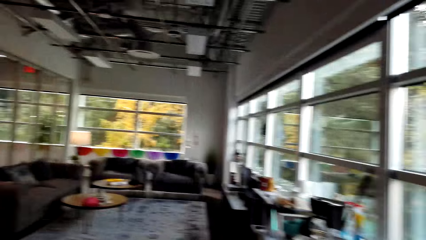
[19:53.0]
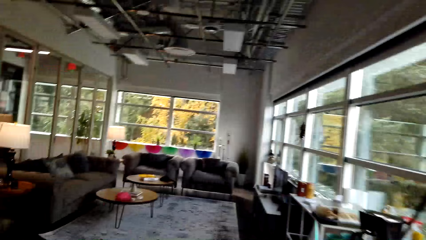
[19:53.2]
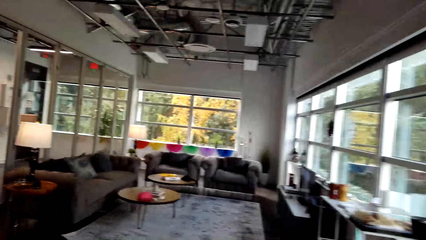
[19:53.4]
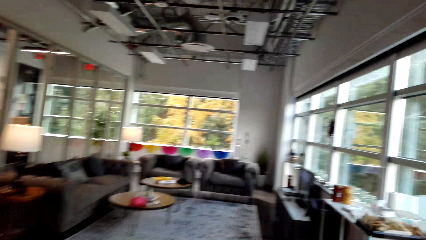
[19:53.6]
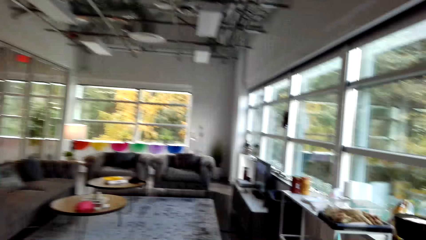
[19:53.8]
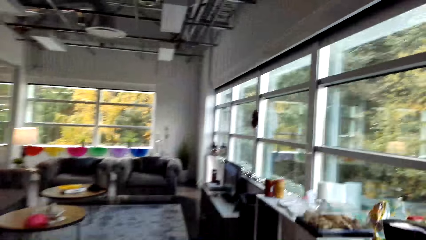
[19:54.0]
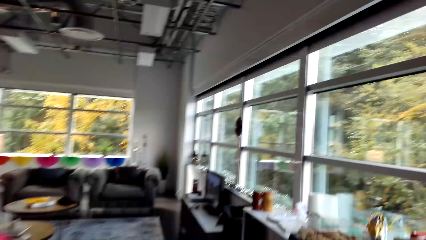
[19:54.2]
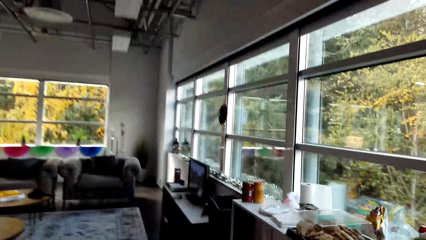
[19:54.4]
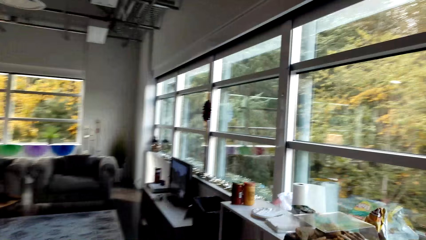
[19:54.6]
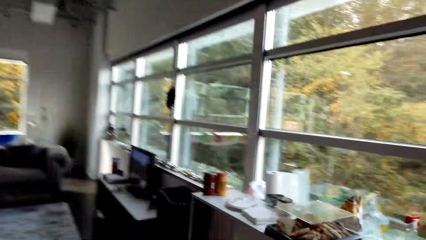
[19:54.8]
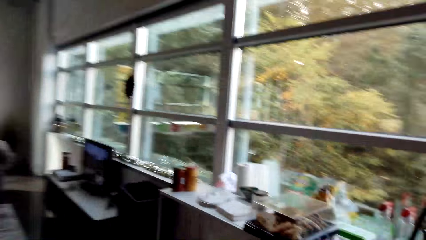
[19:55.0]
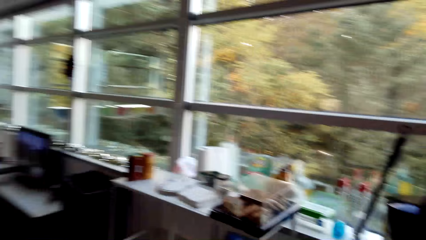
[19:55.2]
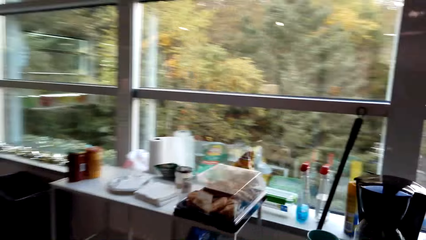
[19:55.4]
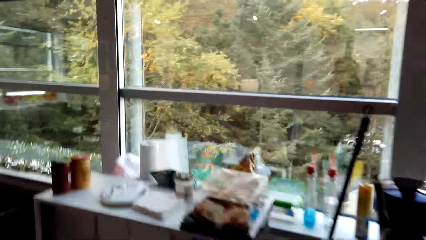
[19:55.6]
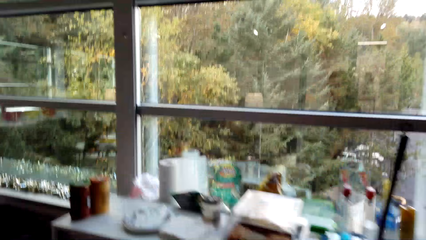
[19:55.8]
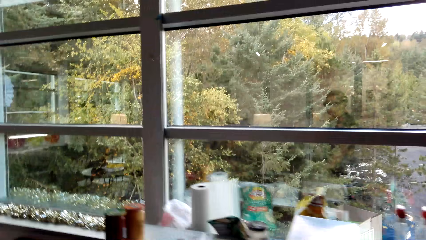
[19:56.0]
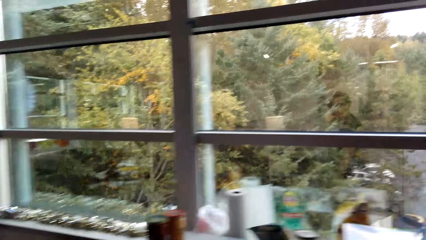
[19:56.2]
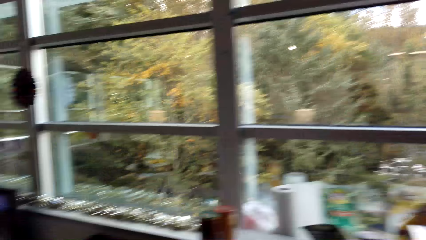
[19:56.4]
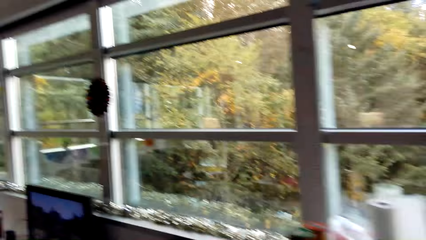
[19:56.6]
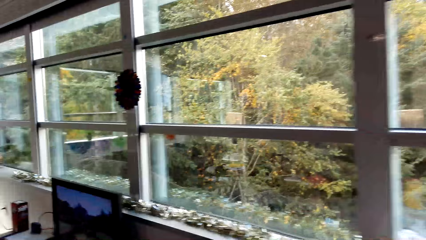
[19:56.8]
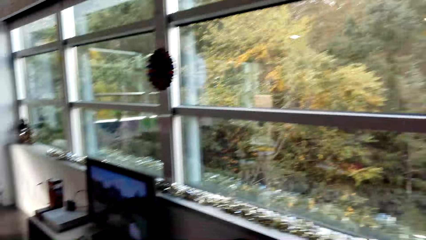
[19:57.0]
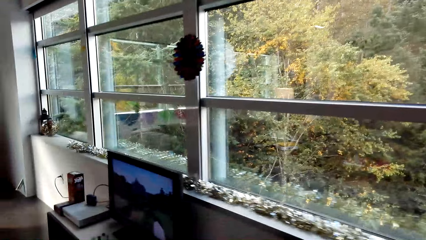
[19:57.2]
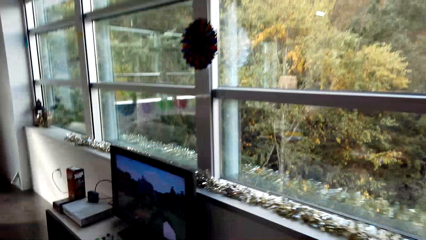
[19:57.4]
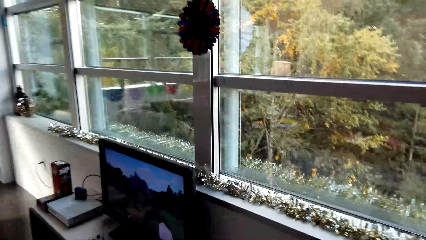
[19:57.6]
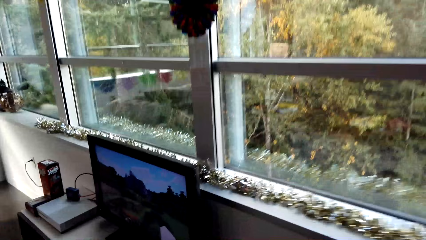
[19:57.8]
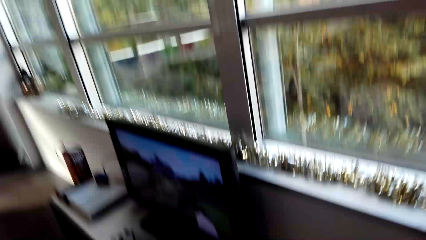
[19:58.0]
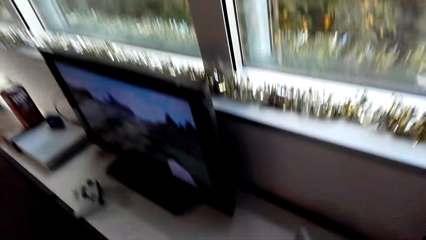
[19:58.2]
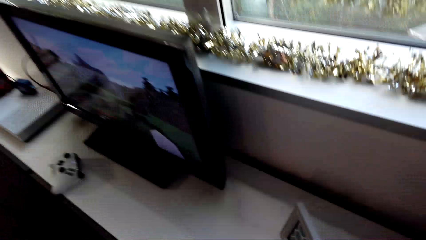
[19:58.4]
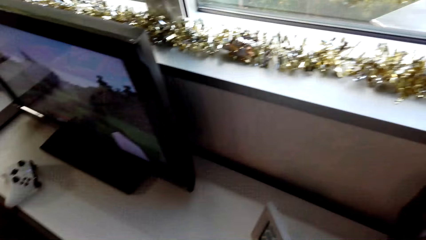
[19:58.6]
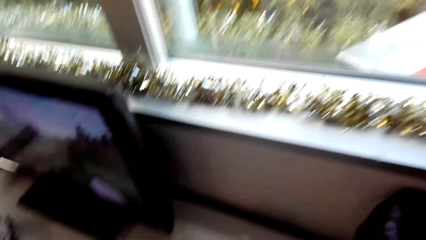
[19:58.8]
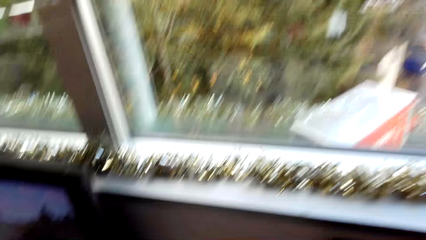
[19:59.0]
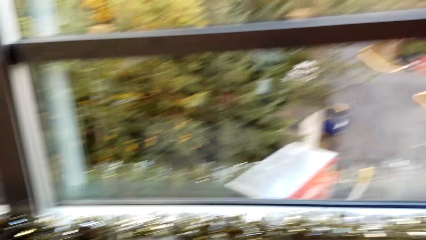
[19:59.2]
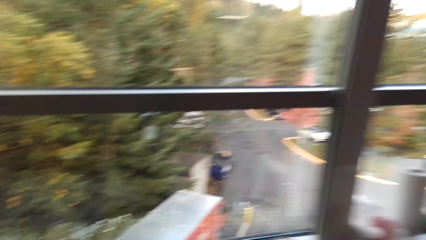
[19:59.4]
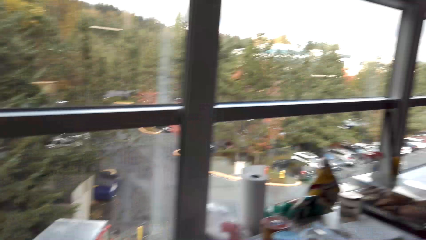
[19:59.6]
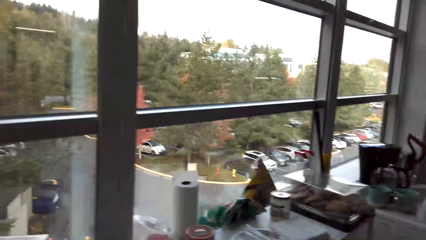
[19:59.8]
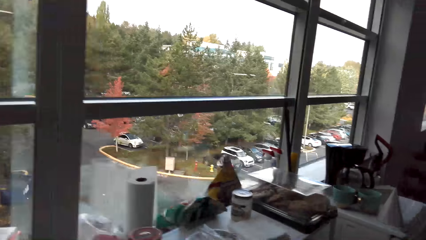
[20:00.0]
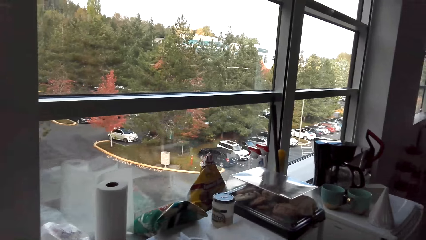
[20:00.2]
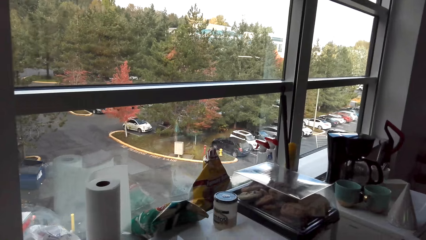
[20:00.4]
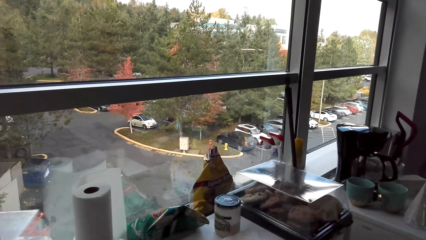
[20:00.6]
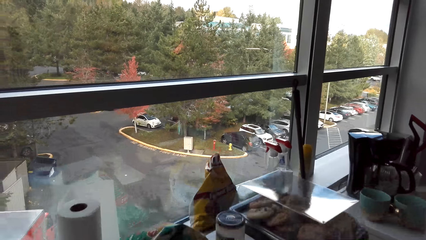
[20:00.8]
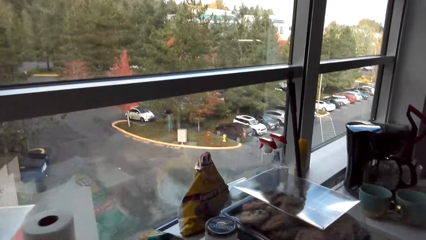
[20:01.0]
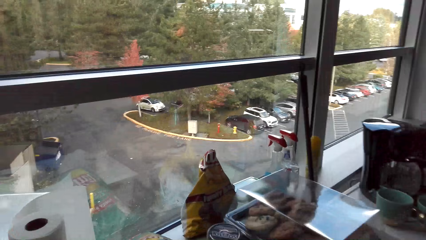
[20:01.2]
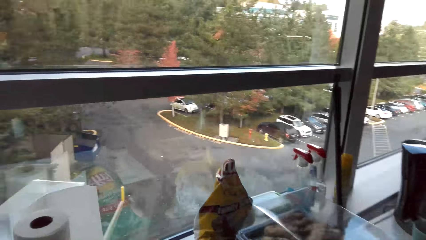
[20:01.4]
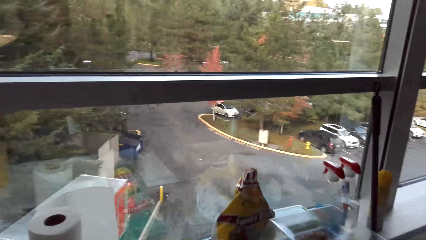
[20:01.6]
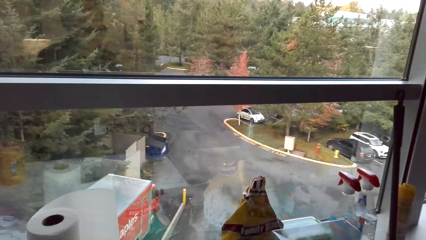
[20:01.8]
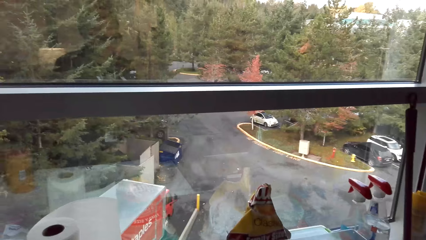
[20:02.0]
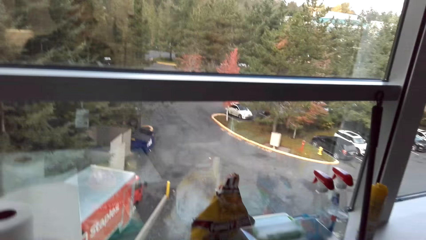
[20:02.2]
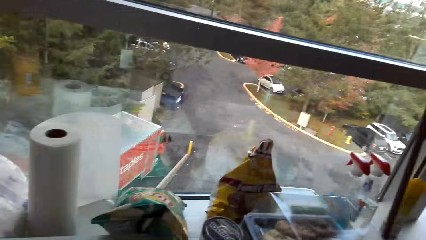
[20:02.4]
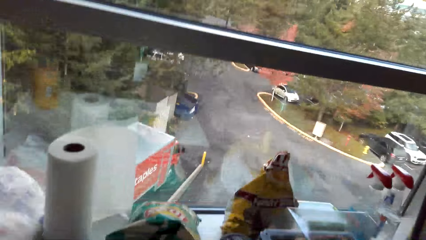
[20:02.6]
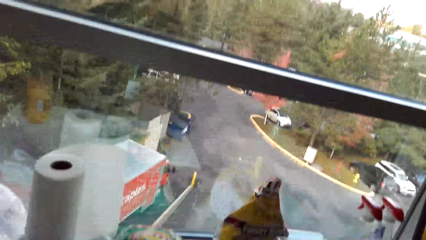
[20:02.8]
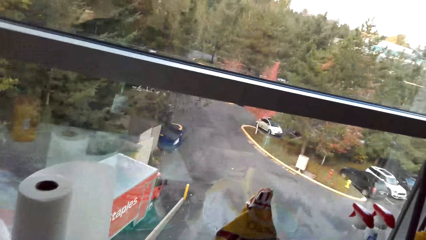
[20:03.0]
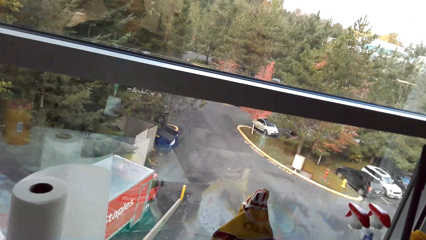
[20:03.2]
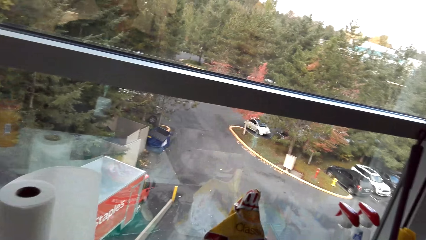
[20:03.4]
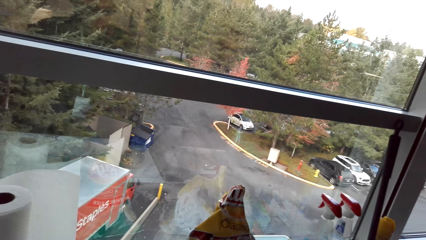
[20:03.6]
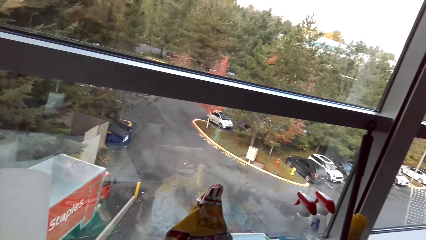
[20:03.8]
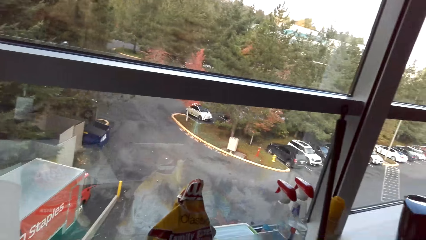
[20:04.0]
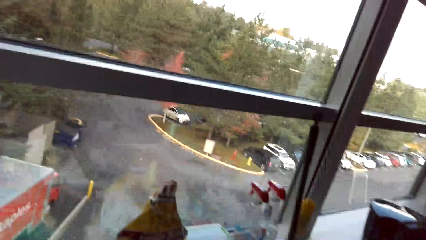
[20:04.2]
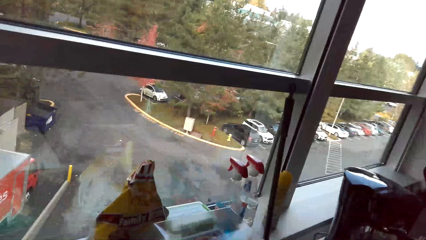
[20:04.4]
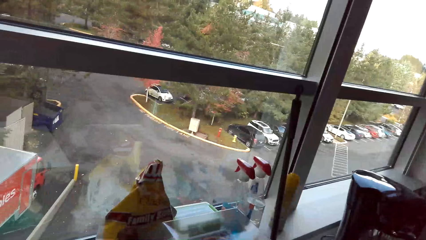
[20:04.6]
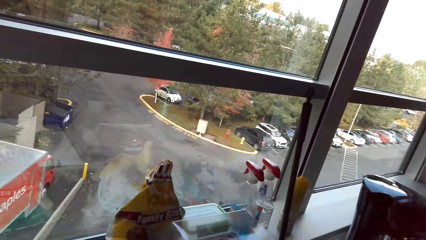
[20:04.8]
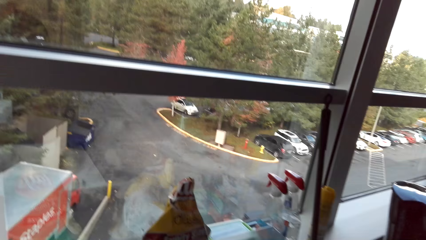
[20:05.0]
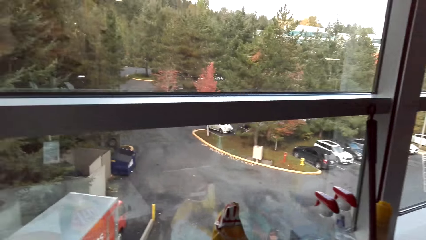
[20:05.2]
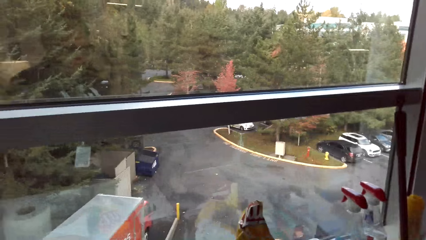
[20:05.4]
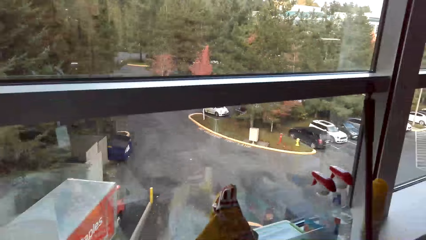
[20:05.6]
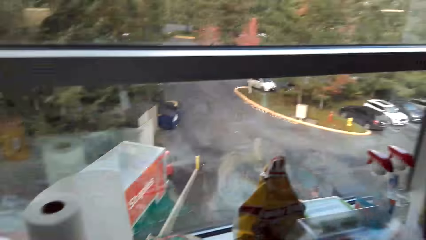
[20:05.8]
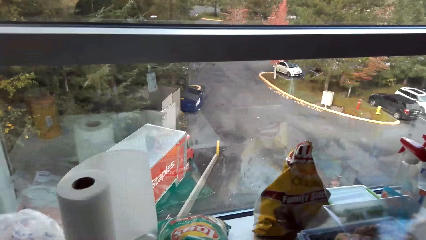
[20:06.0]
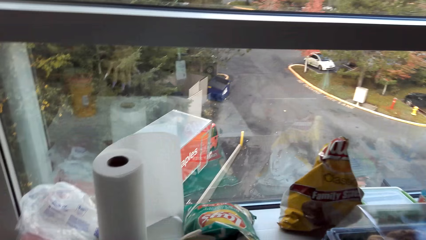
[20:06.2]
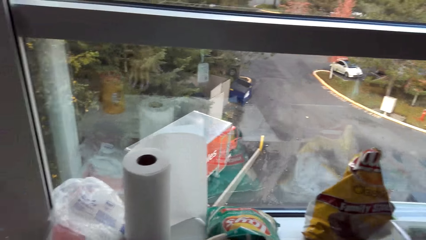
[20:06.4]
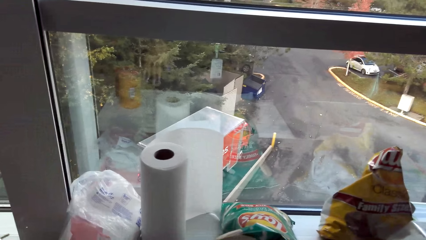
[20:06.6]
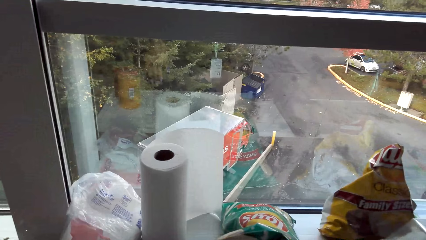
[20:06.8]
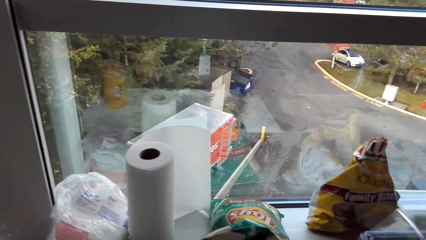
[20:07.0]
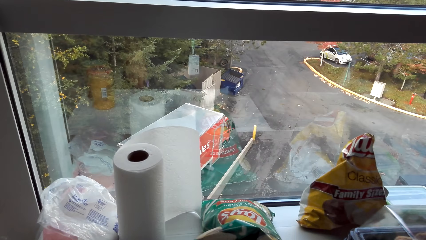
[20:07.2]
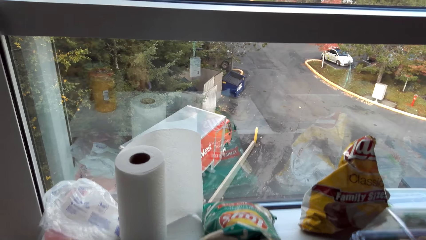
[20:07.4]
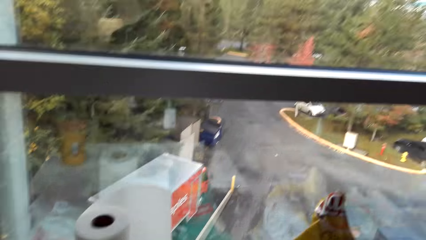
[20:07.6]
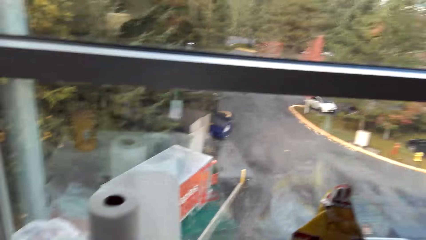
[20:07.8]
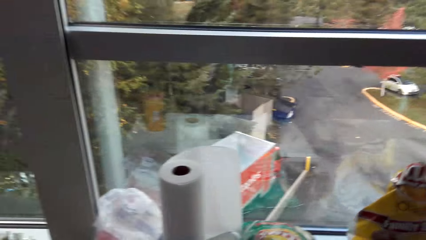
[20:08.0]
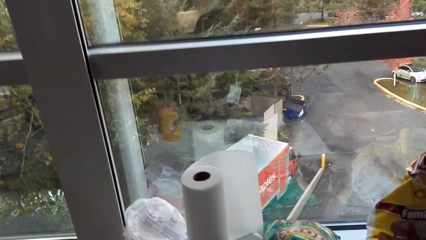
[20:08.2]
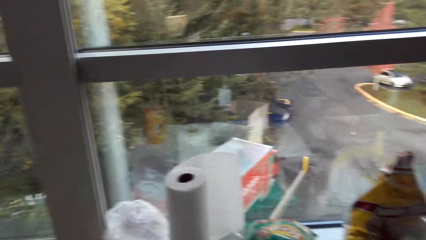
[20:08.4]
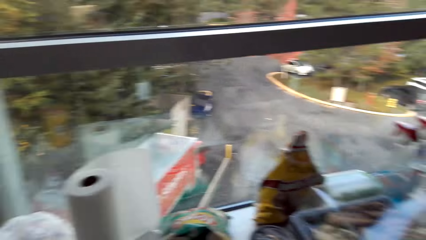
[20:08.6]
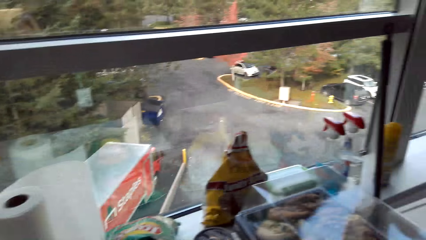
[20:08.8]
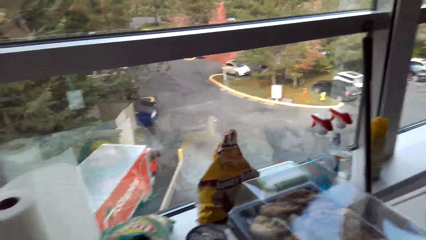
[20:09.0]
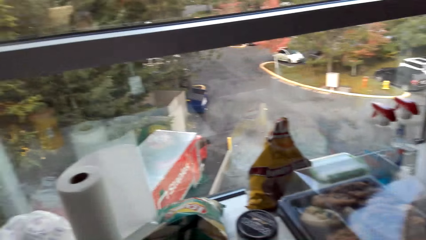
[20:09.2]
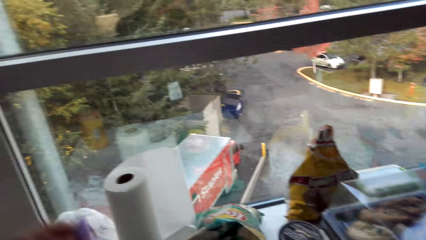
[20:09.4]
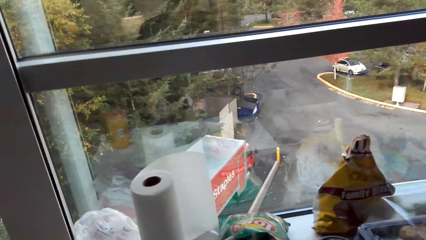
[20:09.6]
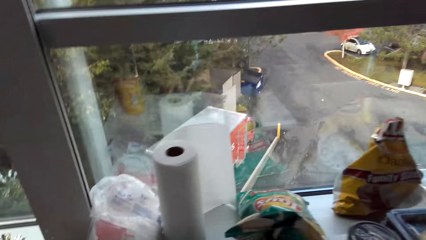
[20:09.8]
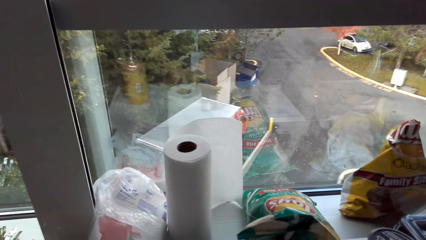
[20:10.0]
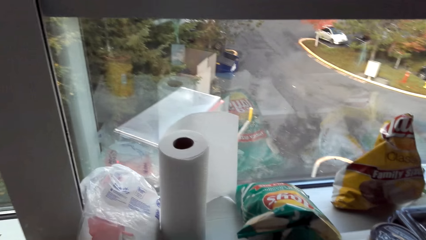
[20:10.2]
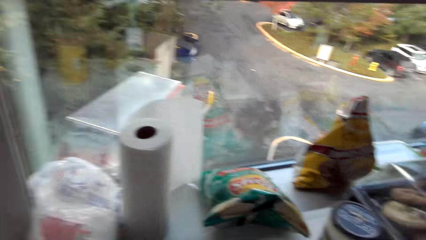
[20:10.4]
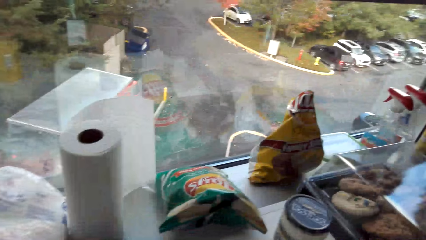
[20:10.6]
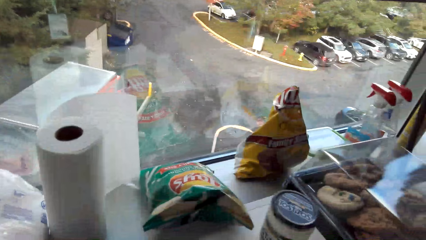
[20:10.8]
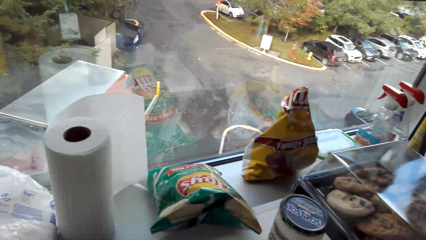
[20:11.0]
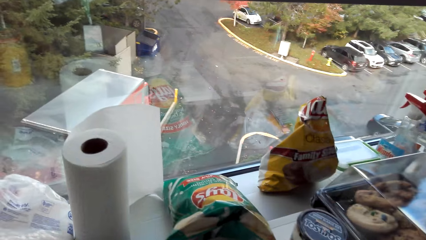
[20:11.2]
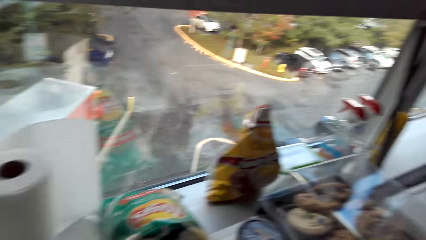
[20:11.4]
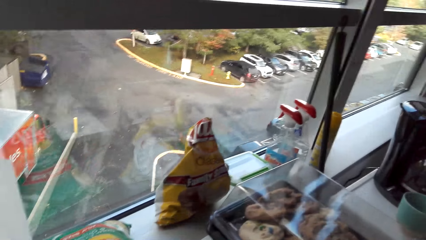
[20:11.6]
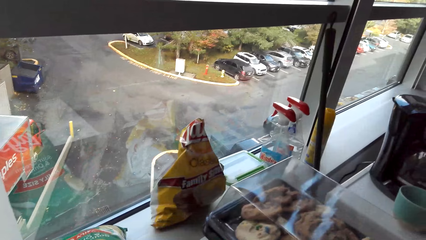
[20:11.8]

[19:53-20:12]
The camera wearer walks around.
